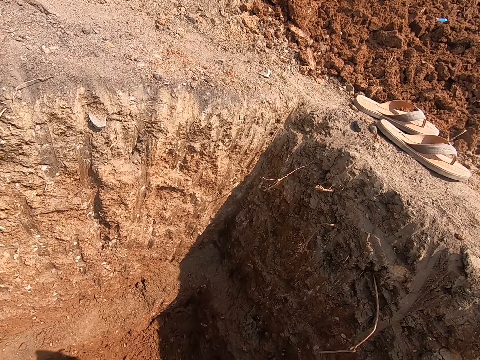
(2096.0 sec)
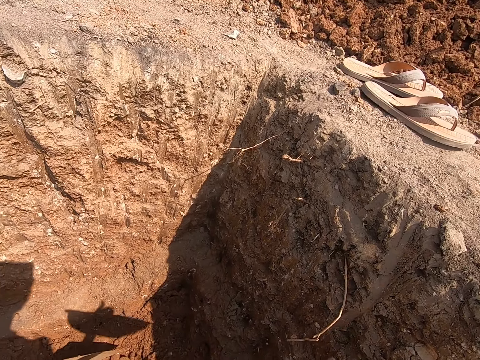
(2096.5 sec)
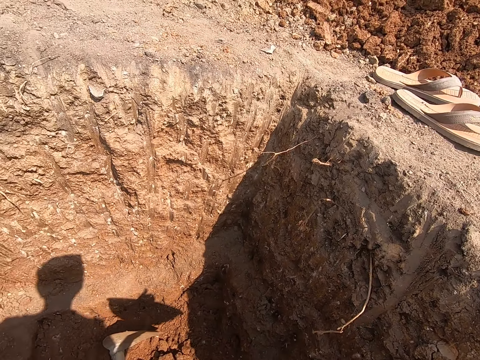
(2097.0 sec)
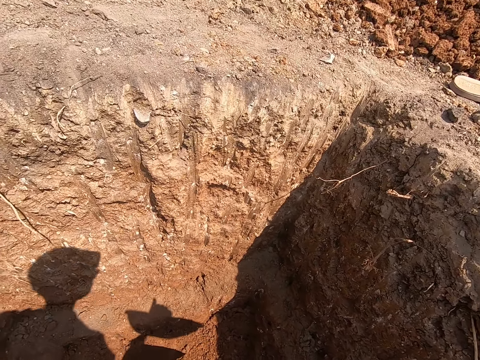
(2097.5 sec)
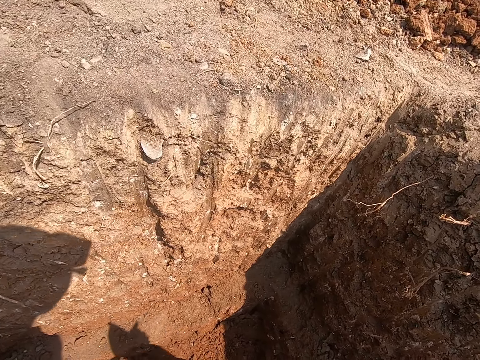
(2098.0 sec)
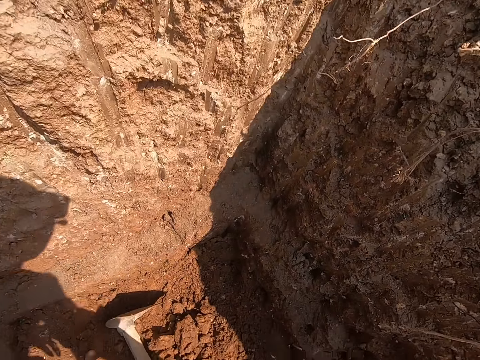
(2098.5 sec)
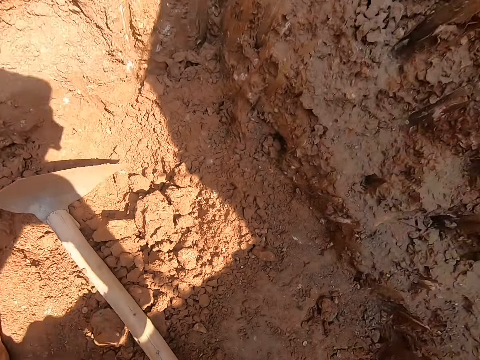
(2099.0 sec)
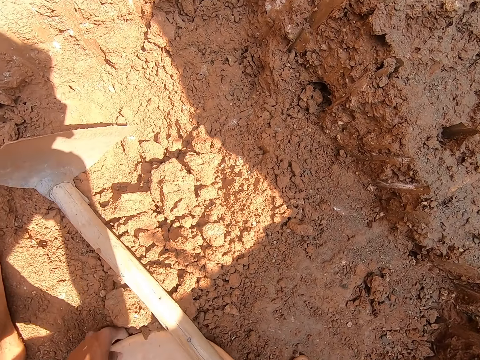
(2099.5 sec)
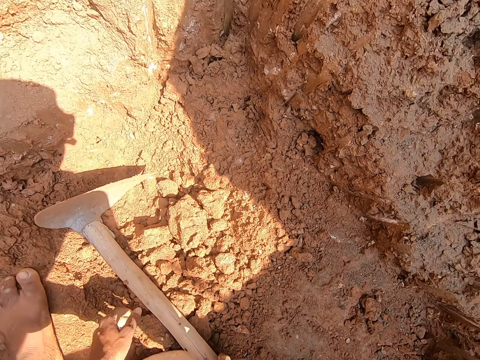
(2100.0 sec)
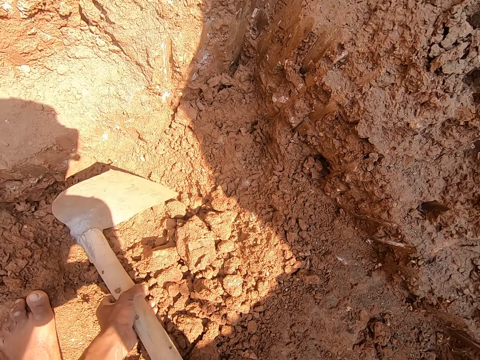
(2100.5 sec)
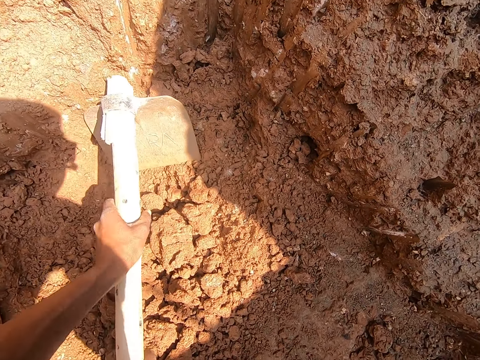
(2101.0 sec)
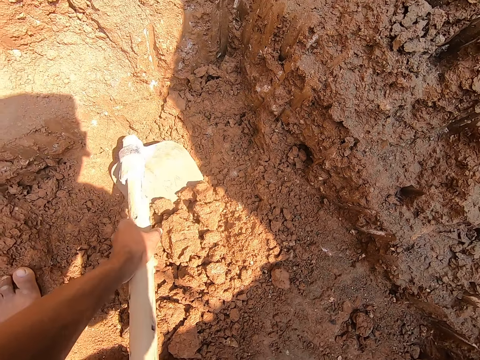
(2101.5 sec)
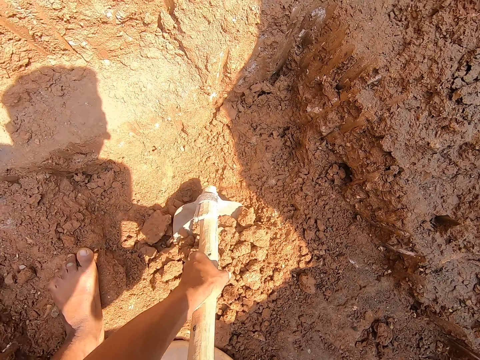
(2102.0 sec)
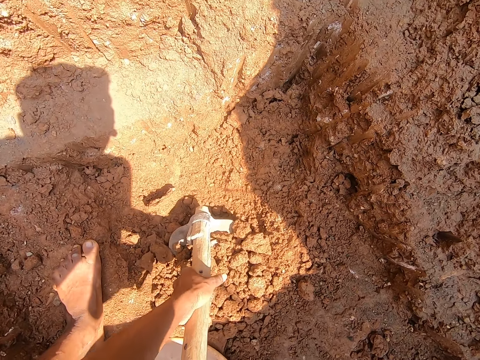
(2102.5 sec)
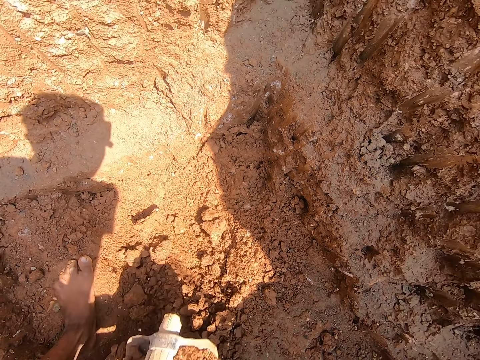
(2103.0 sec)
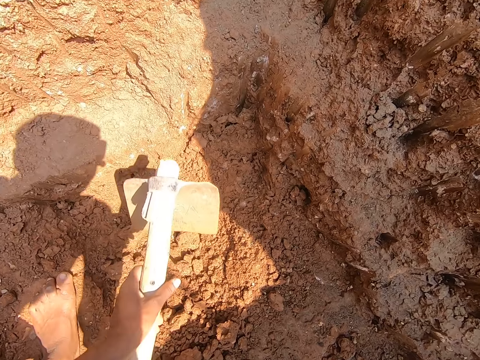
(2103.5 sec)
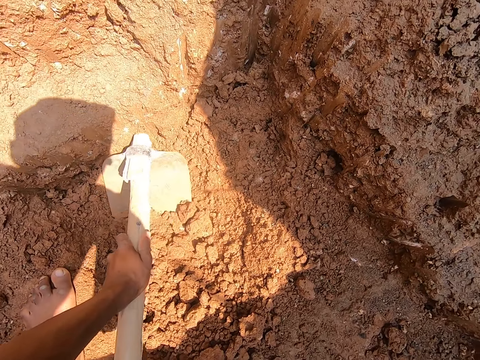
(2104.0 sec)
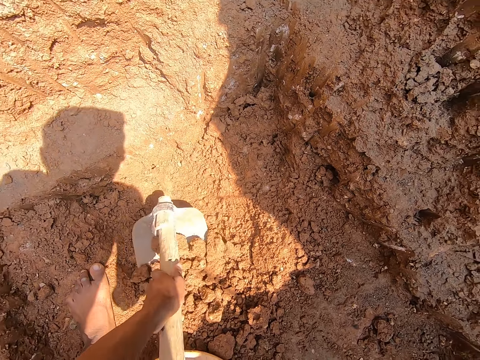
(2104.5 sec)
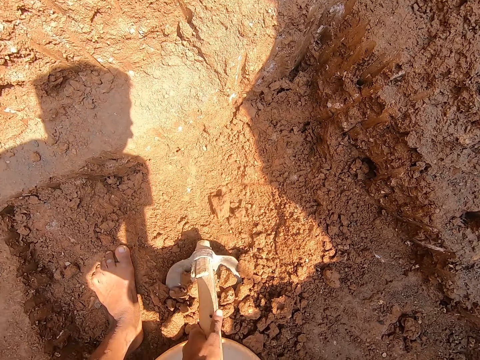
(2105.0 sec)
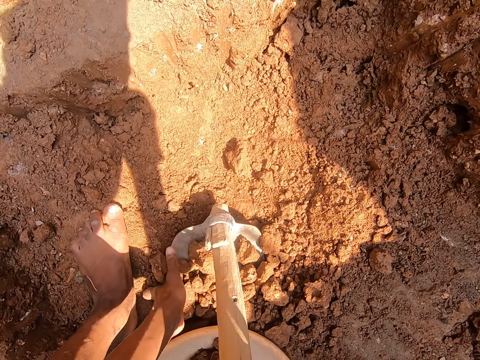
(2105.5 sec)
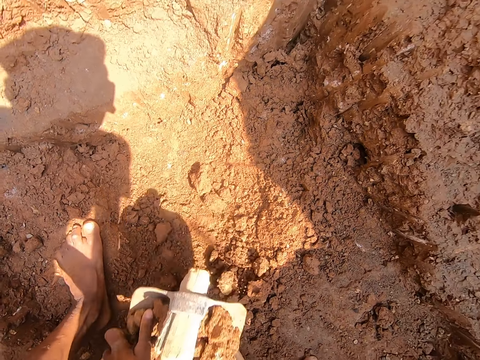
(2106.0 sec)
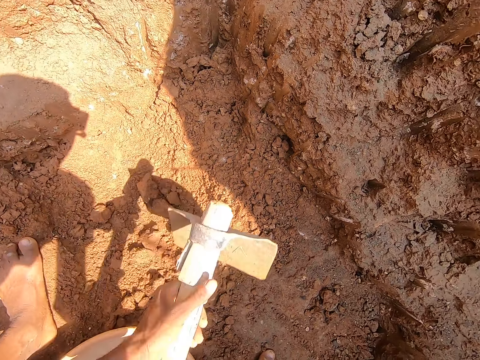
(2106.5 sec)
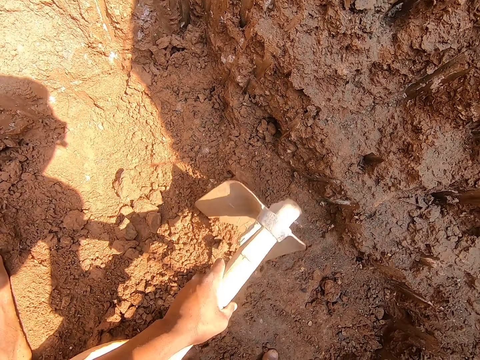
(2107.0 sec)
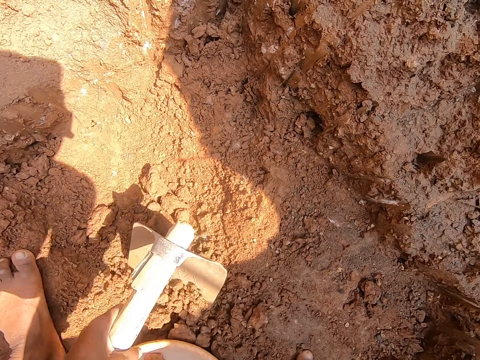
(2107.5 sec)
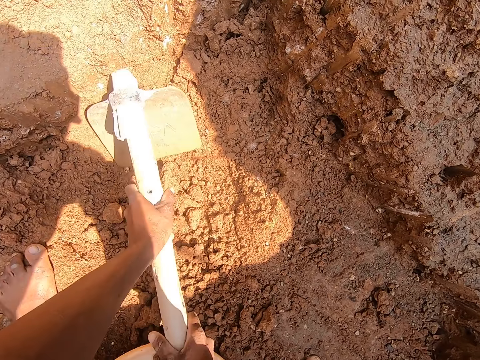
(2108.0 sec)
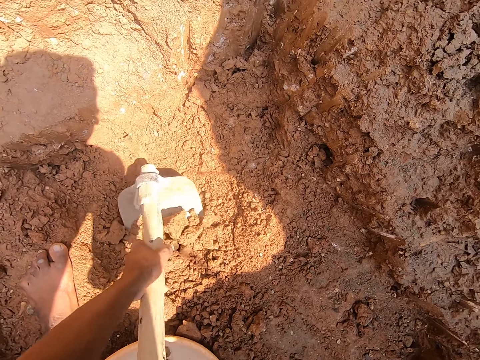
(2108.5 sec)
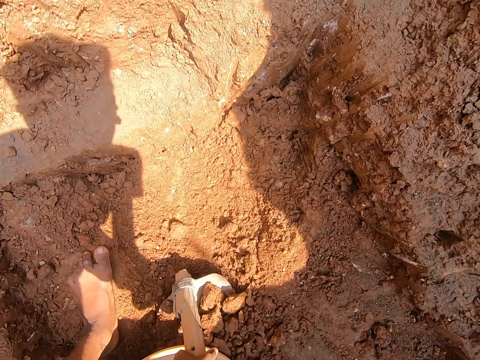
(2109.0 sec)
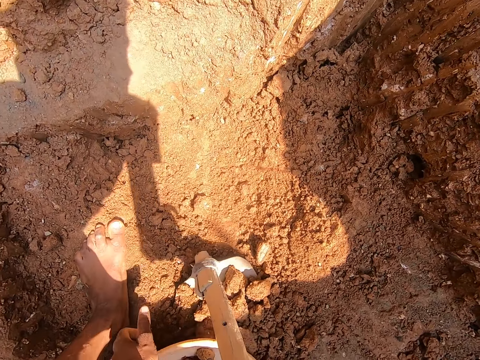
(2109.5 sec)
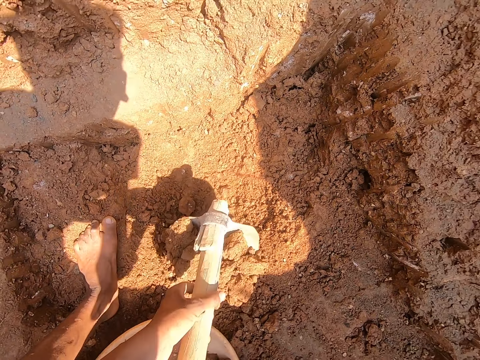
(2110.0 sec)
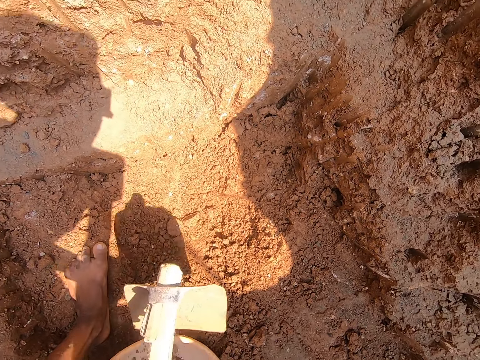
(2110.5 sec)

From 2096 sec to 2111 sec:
The camera wearer drops the mortar pan on the ground of the pit with his left hand. He picks the hoe from the ground of the pit with his hands. He packs stones from the ground of the pit into the mortar pan with the hoe in his hands. He holds the blade of the hoe with his left hand. He puts the stones in the mortar pan. He packs stones from the ground of the pit into the mortar pan with the hoe in his hands.

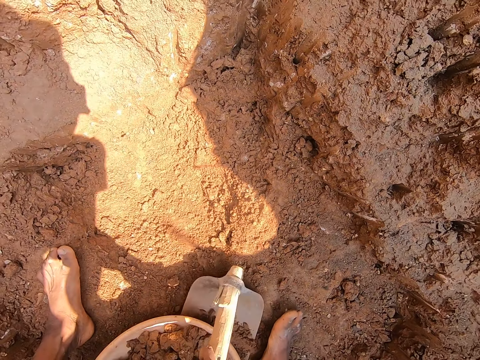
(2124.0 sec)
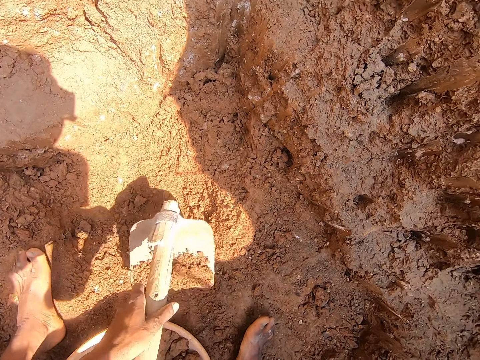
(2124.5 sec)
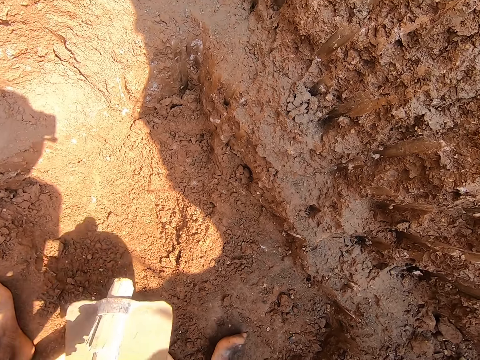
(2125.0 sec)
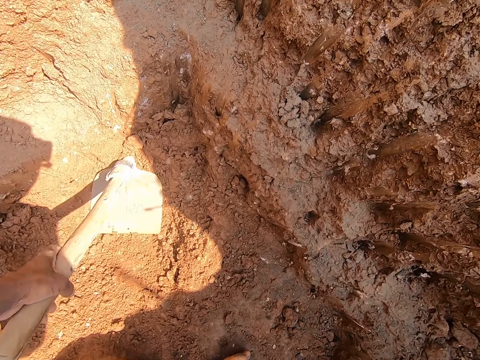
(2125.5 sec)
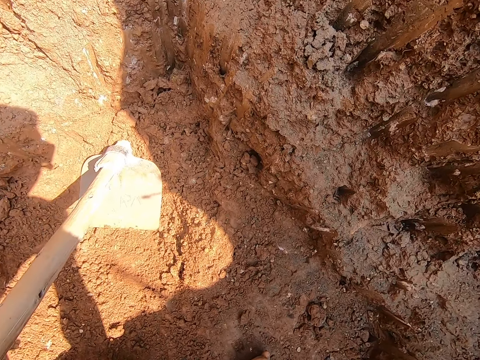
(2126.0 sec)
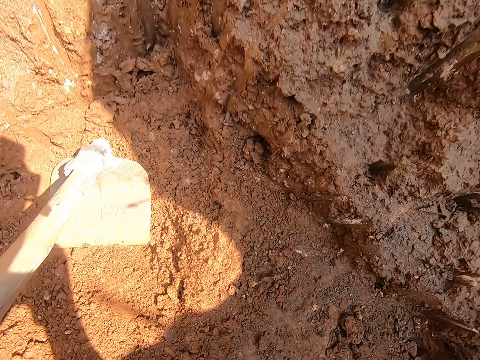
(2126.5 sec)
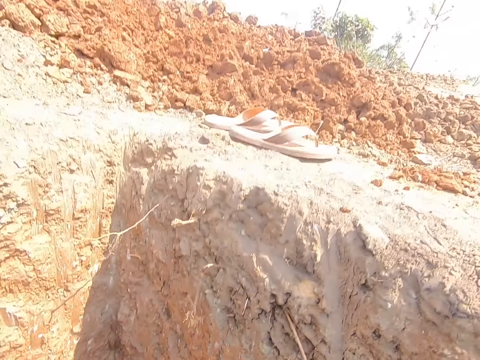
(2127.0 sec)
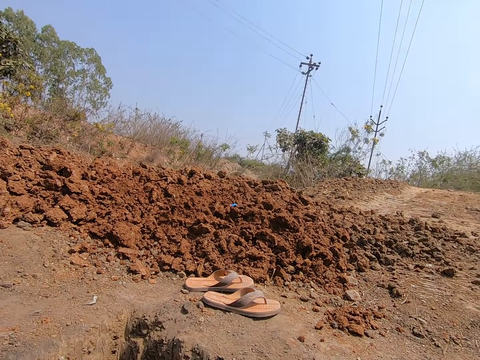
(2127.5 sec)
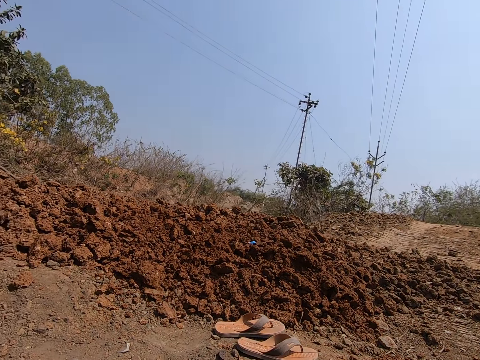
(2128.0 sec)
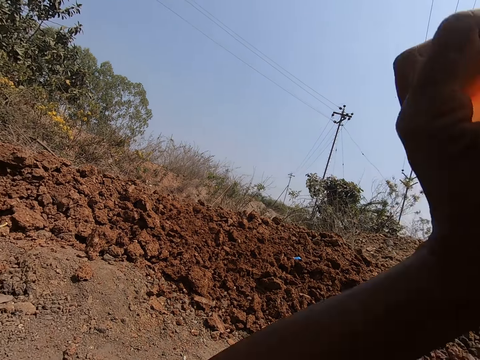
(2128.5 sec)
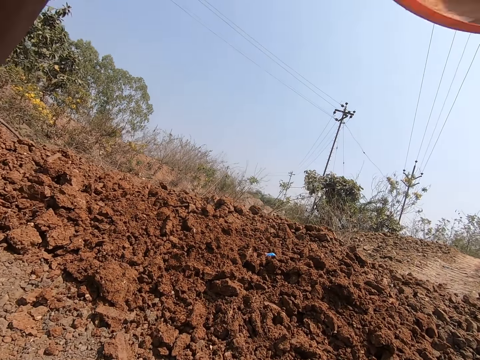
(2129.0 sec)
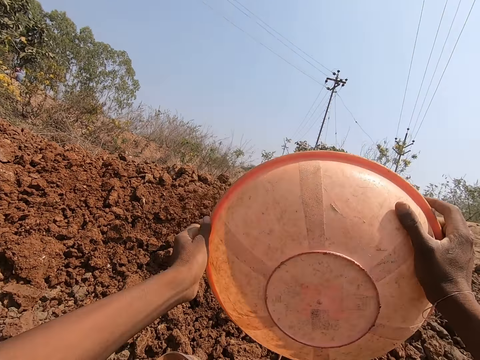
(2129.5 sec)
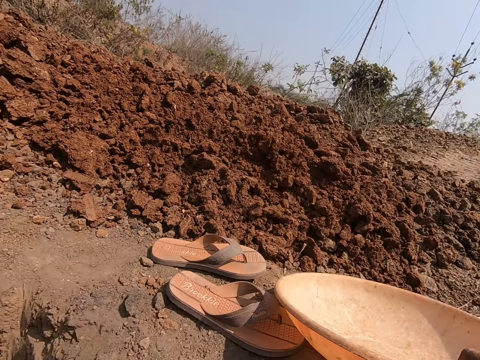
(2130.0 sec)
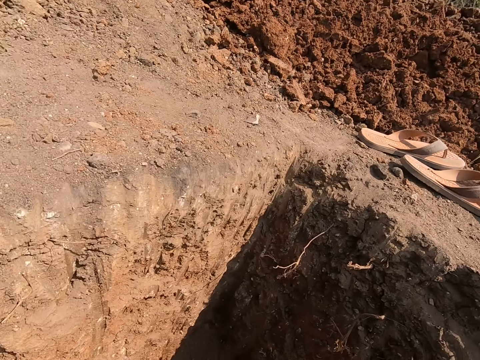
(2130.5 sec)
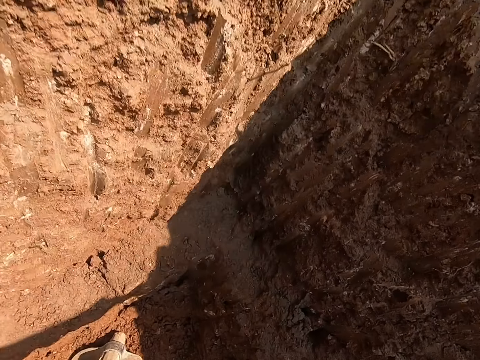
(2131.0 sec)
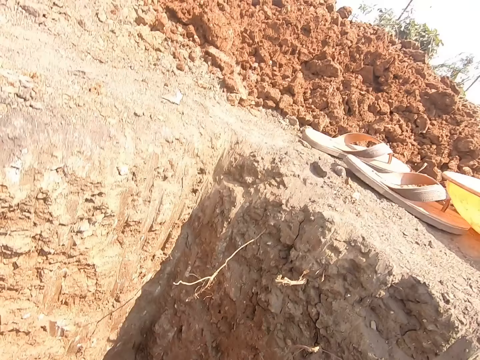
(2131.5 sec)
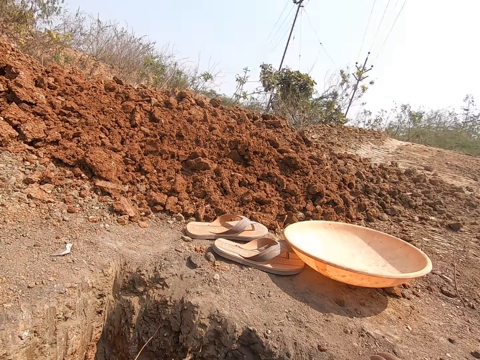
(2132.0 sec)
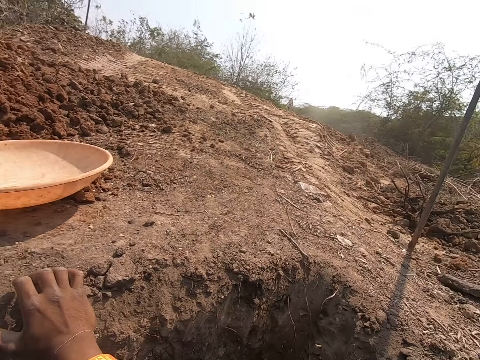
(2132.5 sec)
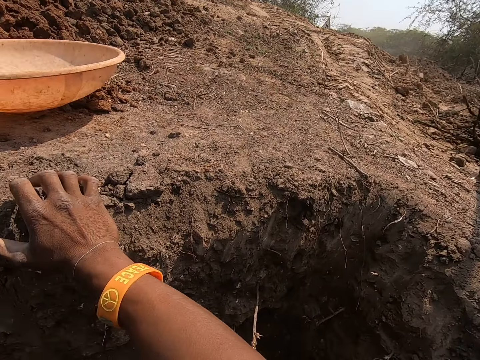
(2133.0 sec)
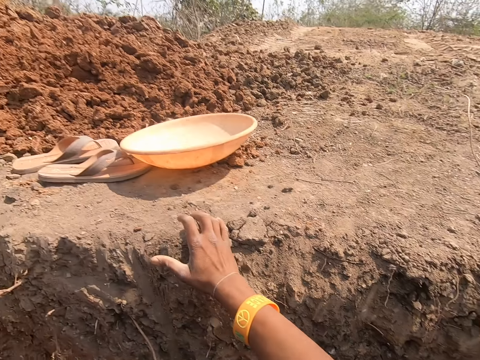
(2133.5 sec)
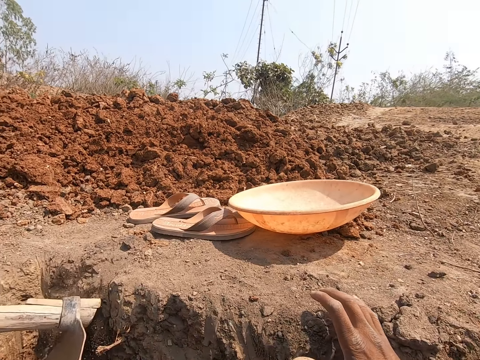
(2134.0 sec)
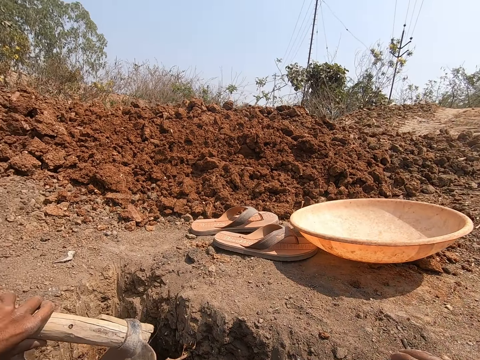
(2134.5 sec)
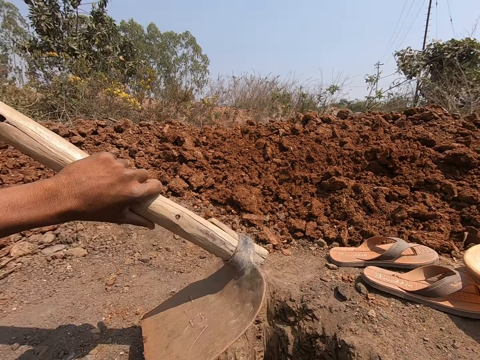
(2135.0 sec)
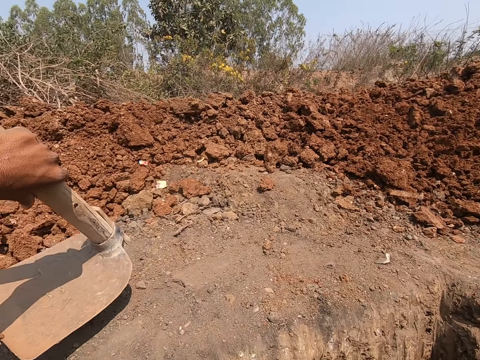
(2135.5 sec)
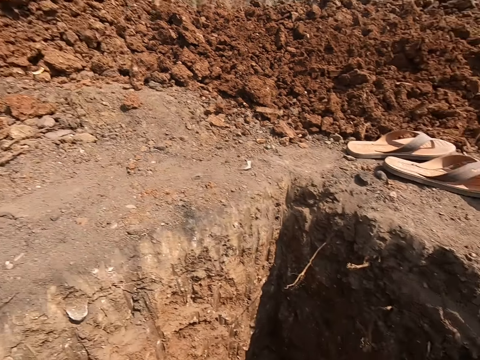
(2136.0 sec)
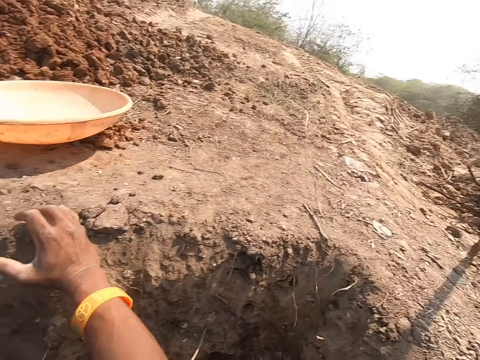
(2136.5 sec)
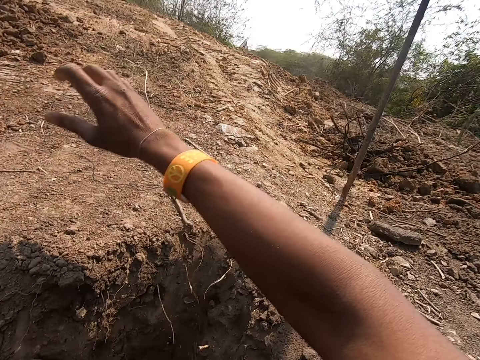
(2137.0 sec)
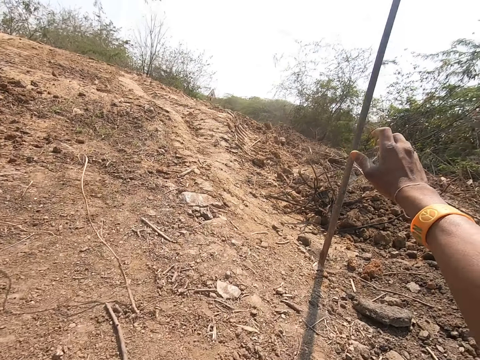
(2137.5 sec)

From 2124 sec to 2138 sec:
The camera wearer drops the hoe on the ground of the pit with his left hand. He picks the plastic with soil. He throws the stones in the mortar pan on the ground with his hands. He drops the mortar pan on the ground with his right hand. He removes the hoe. He holds the hoe with his left hand. He drops the hoe on the ground with his left hand.
